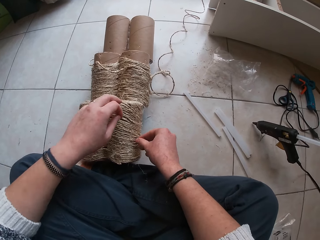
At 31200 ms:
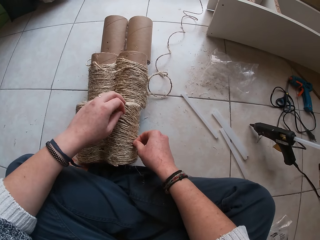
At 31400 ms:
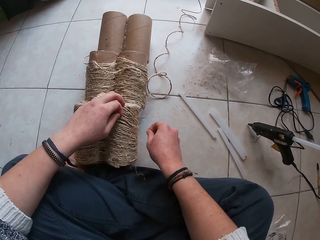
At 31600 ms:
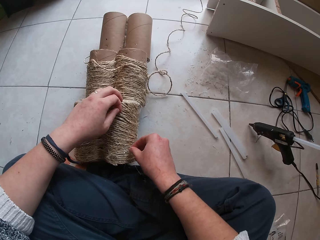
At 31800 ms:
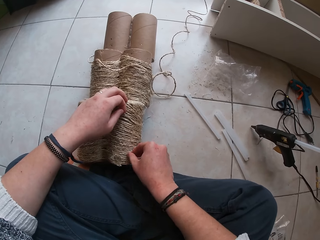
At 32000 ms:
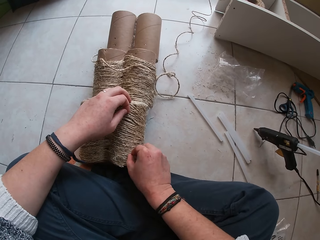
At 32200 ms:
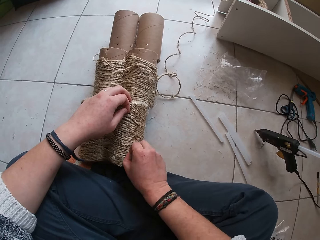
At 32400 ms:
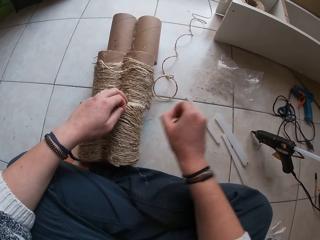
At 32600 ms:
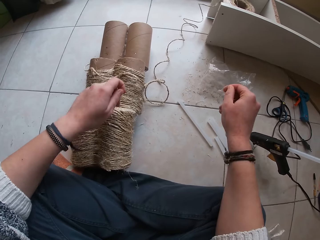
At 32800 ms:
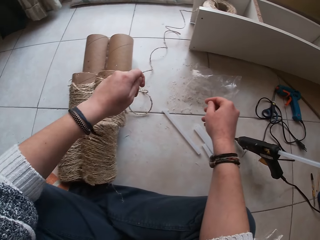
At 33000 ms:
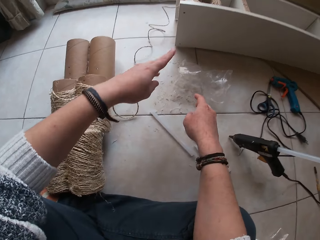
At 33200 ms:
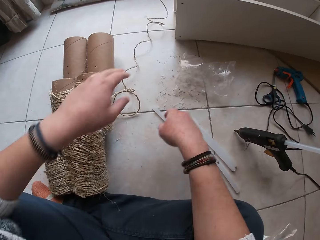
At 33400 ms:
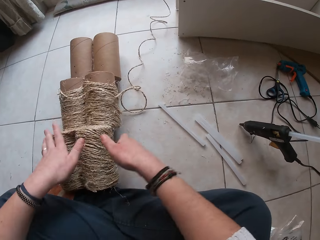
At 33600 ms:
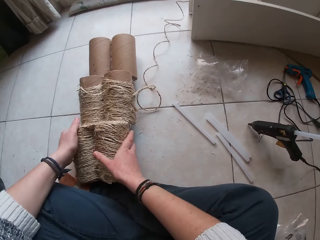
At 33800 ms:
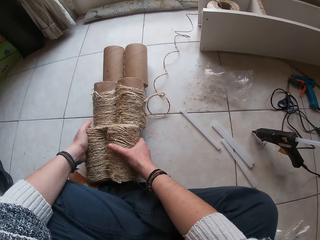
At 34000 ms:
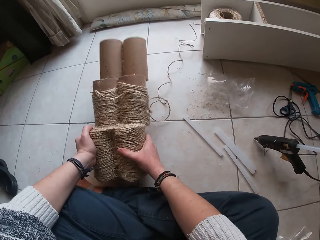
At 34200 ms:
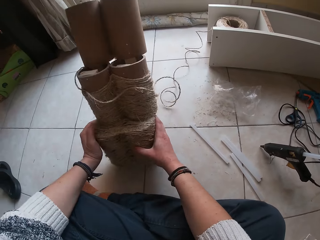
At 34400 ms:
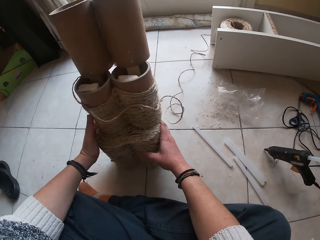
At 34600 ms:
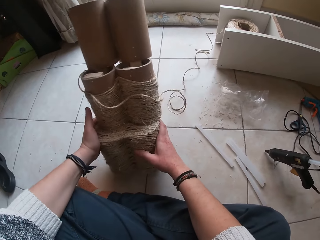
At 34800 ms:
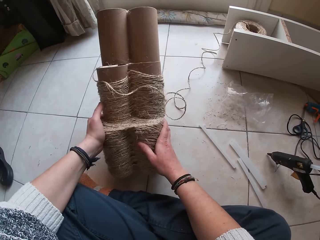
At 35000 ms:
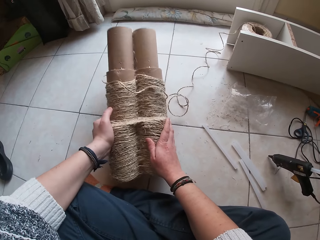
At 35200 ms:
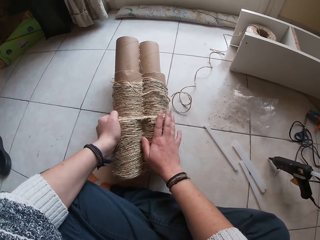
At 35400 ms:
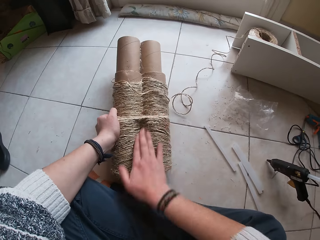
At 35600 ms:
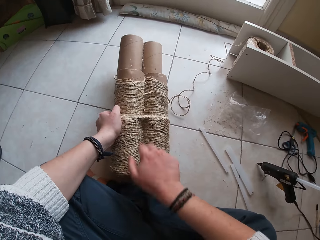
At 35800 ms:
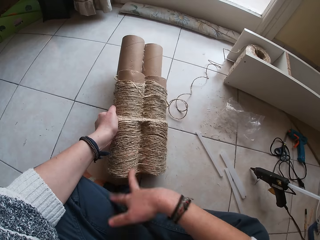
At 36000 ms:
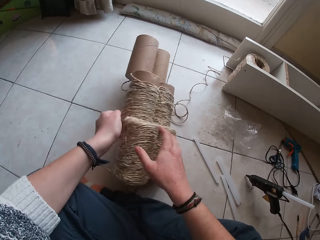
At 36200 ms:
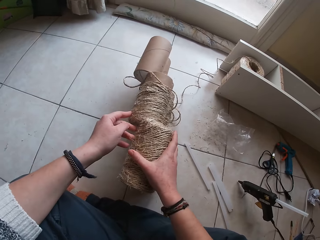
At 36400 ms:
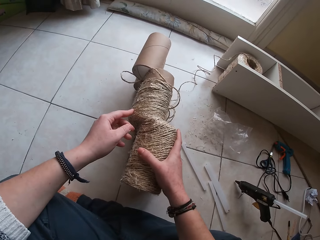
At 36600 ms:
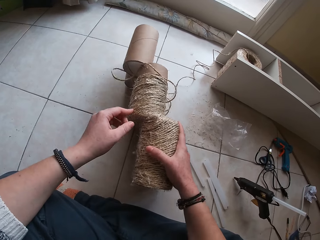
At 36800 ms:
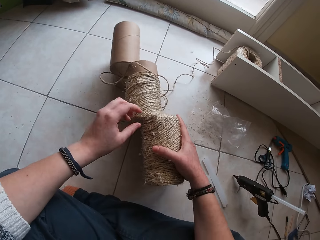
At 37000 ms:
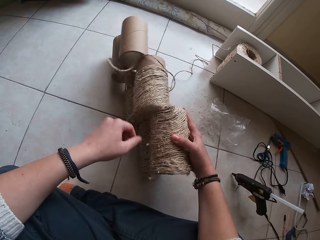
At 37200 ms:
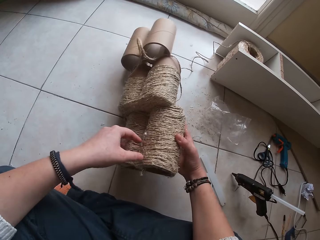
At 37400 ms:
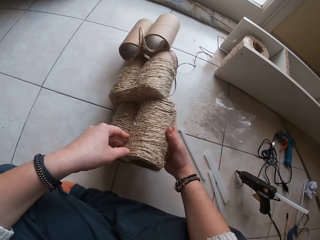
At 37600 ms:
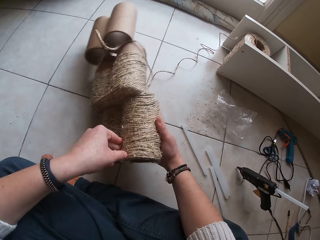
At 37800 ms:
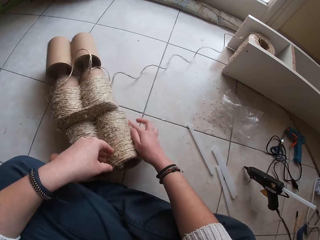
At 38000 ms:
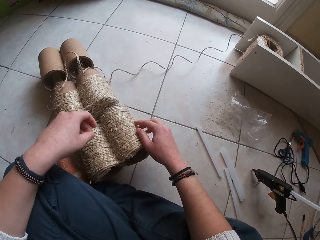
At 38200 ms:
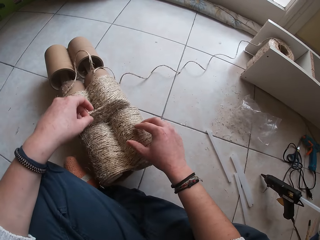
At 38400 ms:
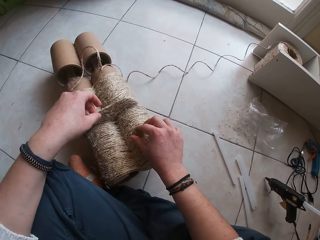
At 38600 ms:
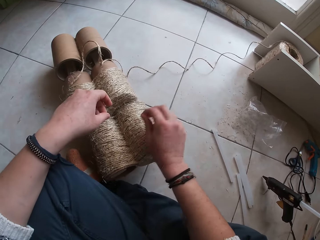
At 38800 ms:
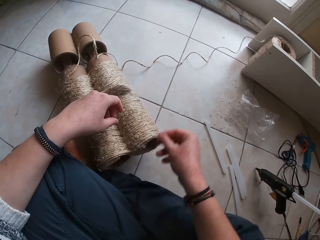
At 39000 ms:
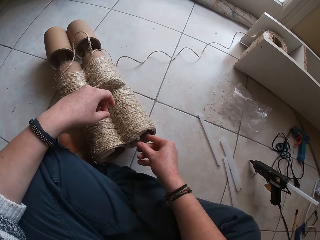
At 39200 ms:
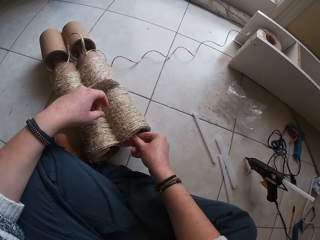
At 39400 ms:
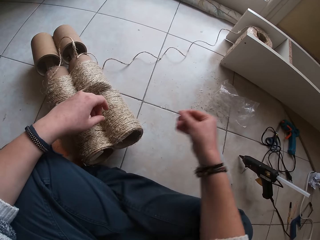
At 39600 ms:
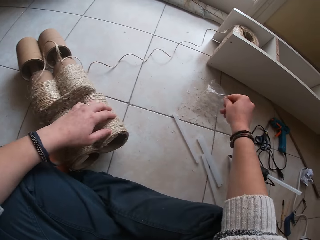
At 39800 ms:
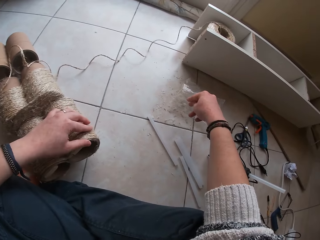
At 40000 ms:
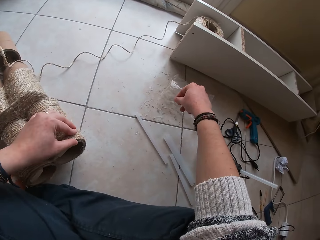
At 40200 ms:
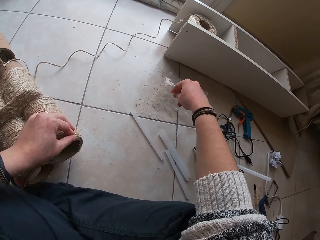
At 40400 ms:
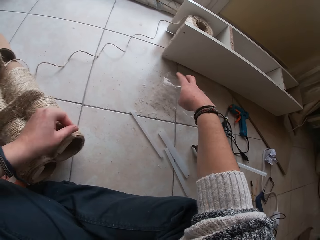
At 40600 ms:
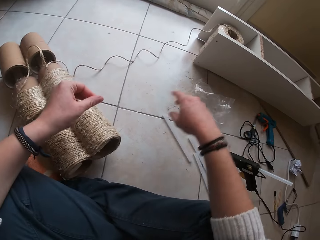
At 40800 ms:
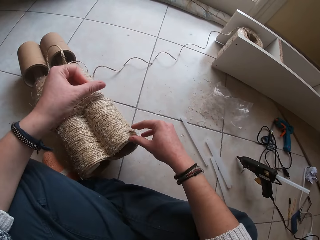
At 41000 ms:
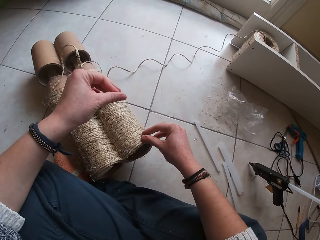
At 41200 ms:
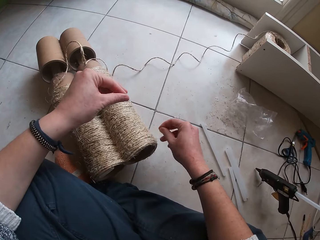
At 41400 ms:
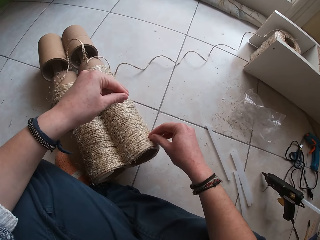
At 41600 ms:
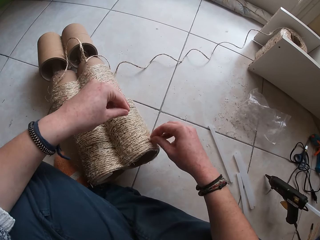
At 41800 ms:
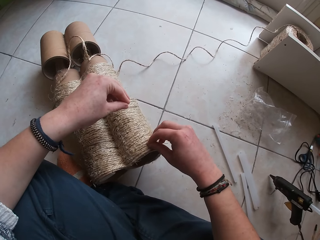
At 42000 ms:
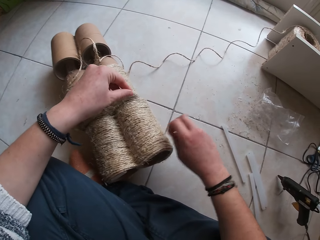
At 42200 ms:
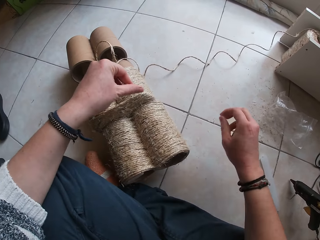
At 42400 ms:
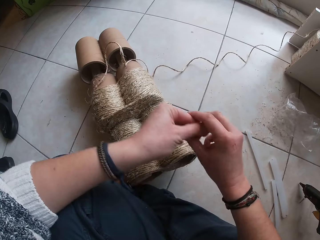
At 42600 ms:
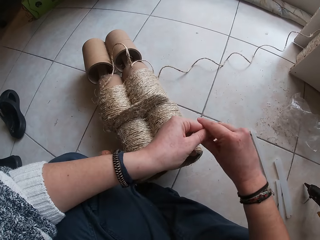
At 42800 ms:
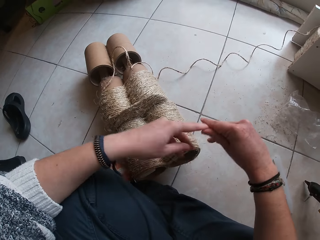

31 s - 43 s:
The camera wearer adjusts the cardboard tube on the floor with her hands. She wipes the cardboard tube with her right hand. She adjusts the cardboard tube on the floor with her hands. She removes some wools from the twine rope using her hands.

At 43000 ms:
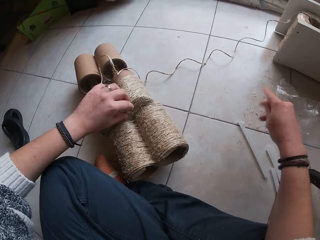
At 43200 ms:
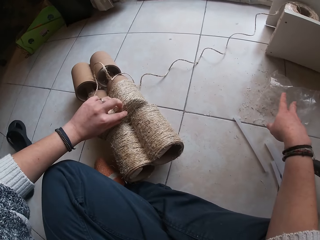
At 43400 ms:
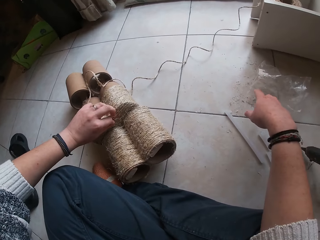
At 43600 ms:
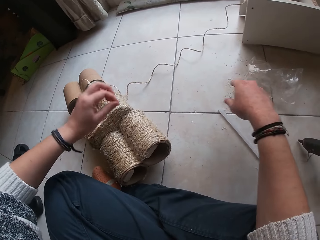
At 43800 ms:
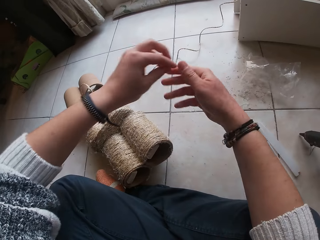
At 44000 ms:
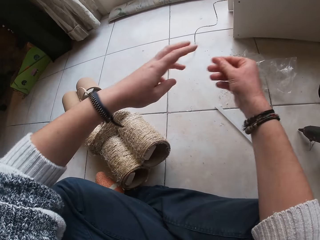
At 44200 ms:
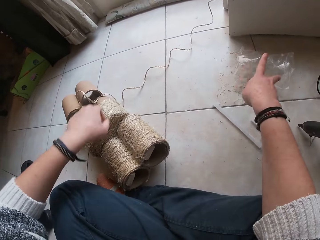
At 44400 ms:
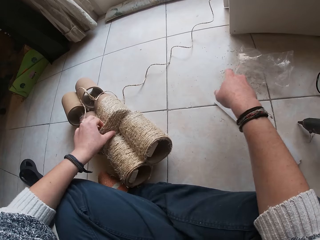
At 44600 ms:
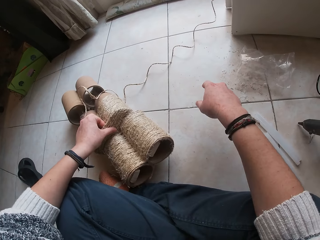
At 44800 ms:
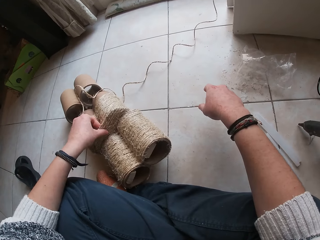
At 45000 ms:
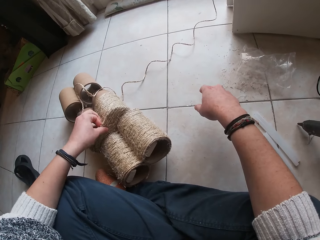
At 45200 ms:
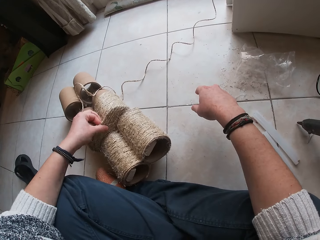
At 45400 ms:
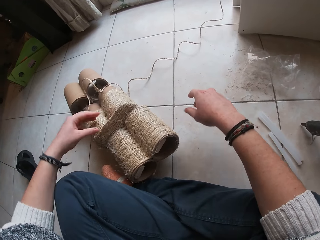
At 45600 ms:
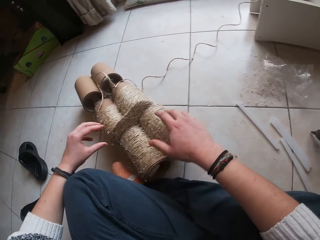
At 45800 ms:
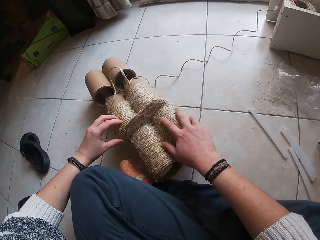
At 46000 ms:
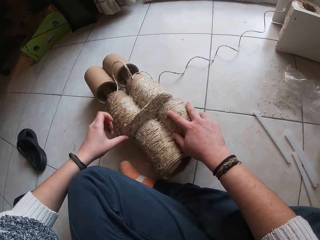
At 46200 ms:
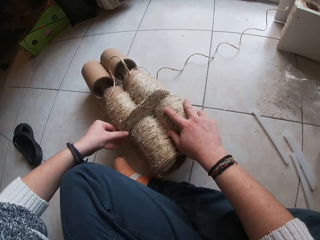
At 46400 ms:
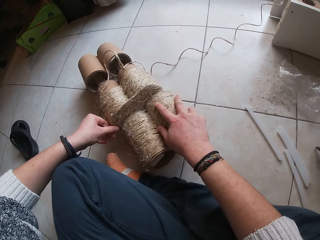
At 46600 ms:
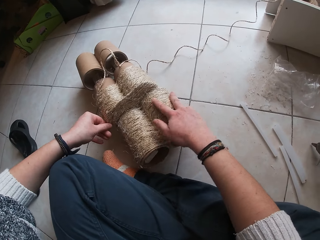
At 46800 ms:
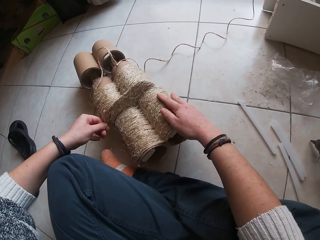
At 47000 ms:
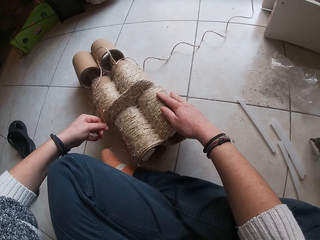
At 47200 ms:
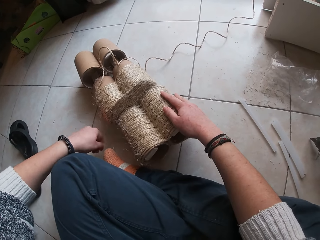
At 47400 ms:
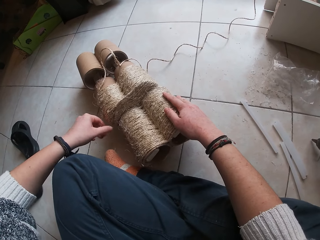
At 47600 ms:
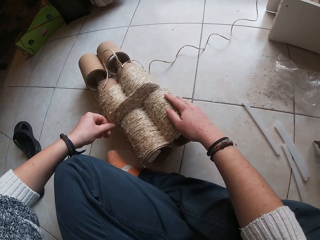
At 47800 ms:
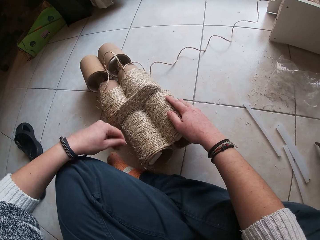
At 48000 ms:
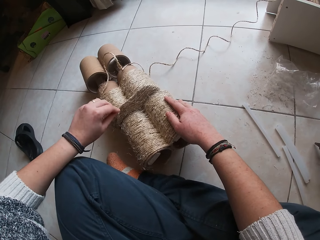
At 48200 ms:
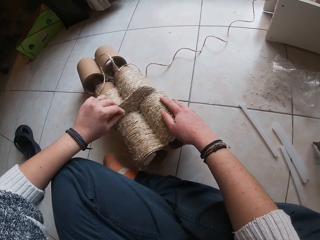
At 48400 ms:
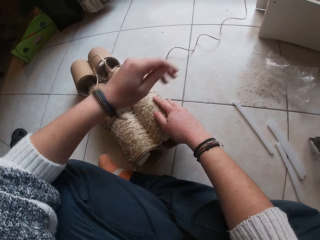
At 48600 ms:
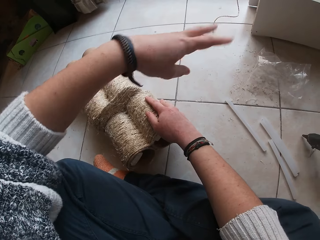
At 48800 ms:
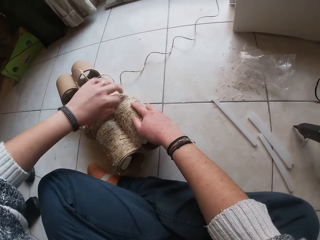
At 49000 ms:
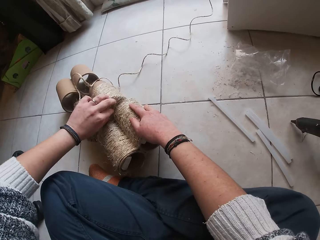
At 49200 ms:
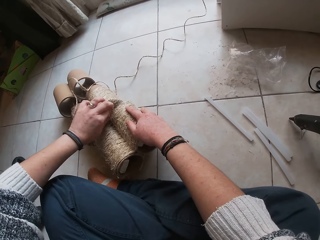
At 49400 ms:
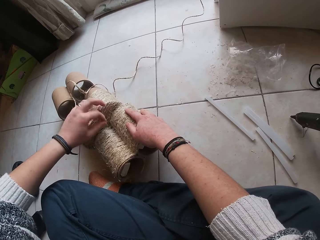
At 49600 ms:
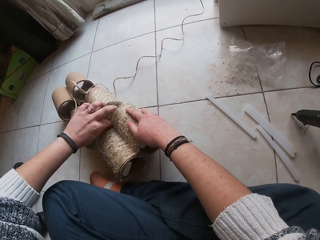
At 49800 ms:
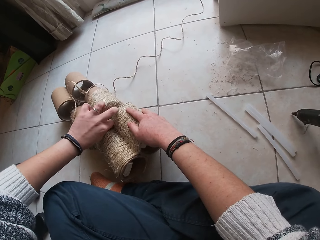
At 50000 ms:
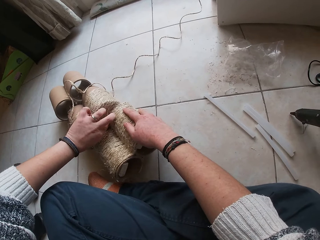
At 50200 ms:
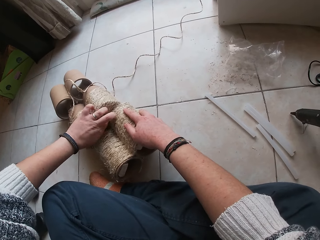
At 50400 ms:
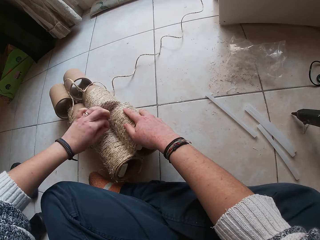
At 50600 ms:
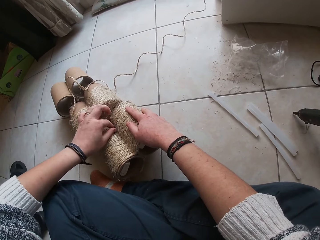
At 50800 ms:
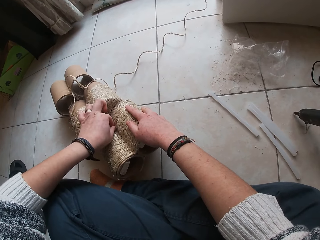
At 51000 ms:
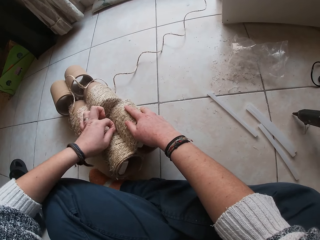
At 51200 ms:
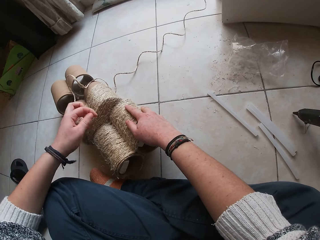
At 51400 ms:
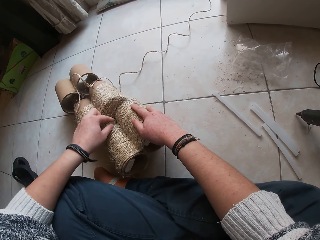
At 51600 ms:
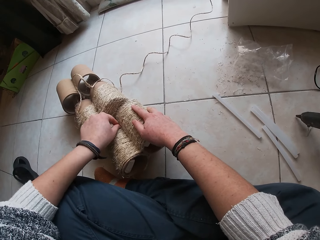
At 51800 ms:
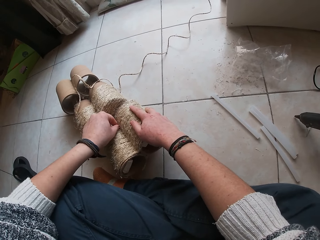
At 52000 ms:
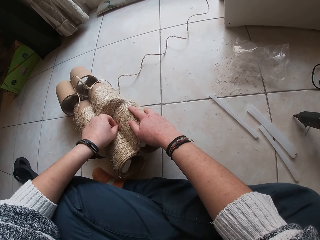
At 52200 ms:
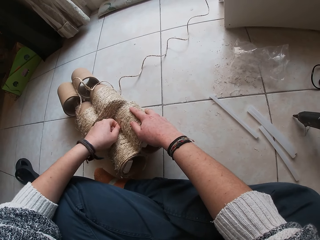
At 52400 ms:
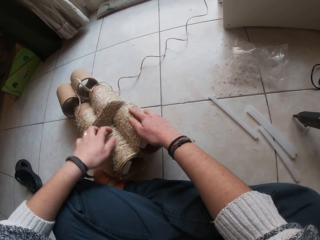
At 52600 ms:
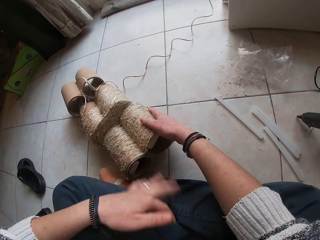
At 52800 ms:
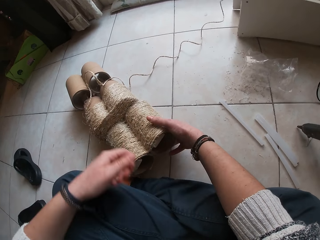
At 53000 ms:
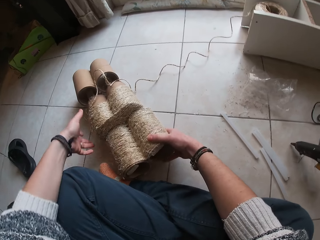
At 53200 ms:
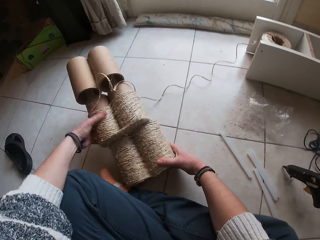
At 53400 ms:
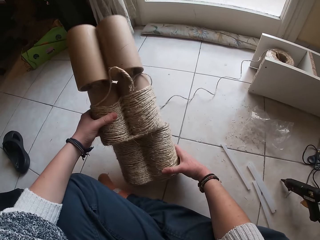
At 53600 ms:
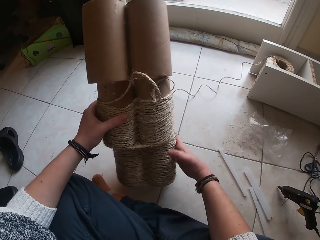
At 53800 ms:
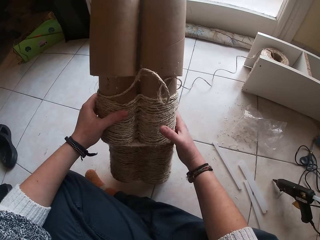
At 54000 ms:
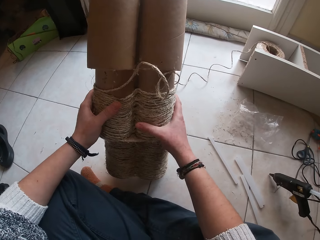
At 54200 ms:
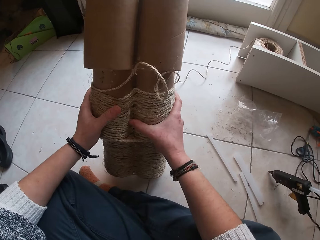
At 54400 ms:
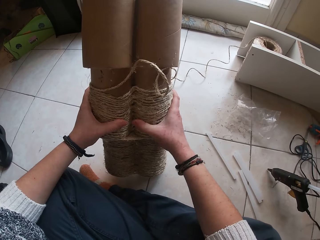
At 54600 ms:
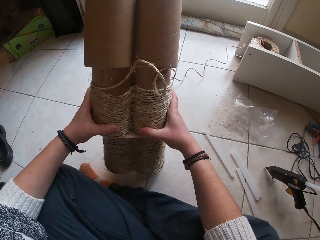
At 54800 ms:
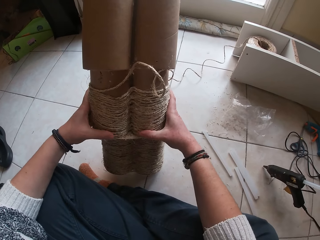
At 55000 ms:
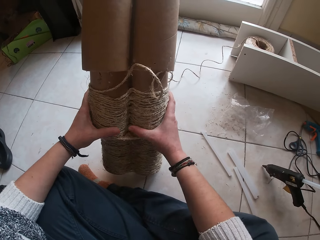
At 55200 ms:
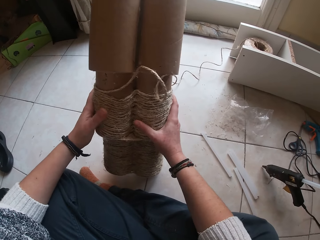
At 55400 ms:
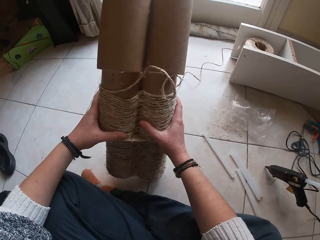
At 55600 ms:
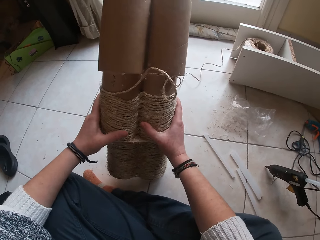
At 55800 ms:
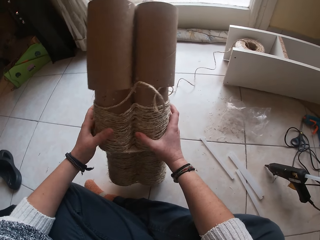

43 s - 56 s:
The camera wearer straightens the roll of rope. She raises the cardboard tubes with her hands.
